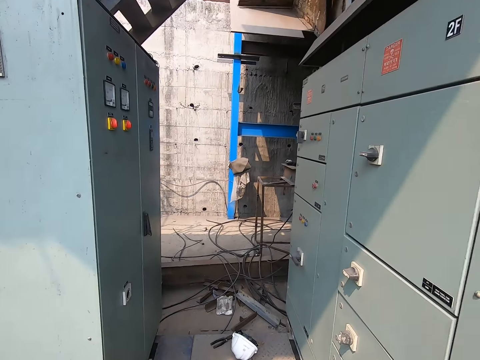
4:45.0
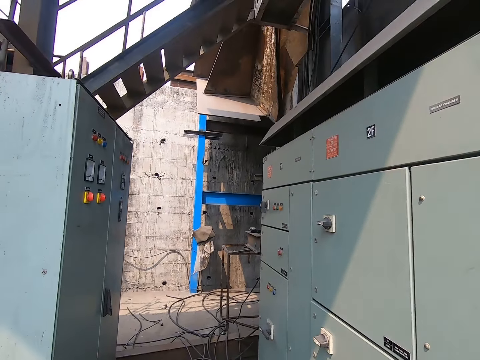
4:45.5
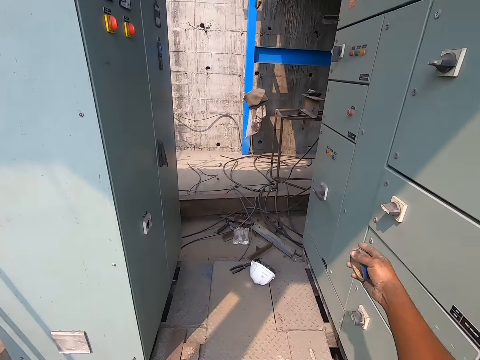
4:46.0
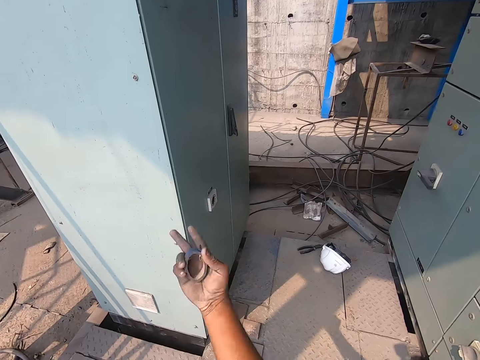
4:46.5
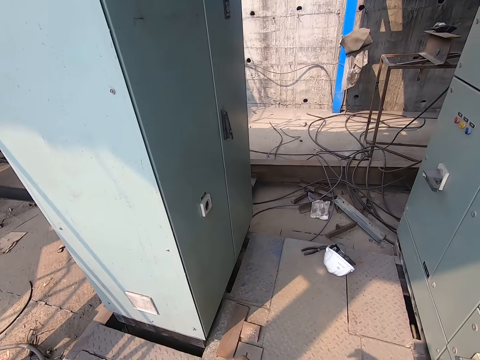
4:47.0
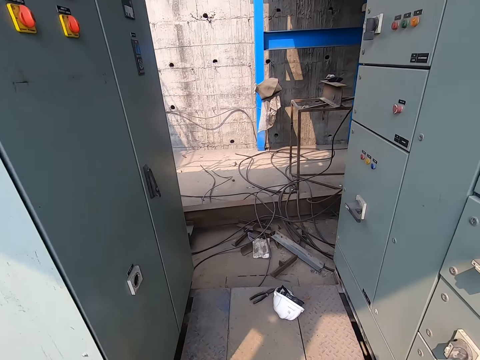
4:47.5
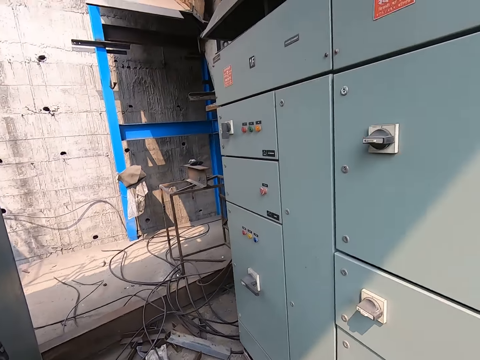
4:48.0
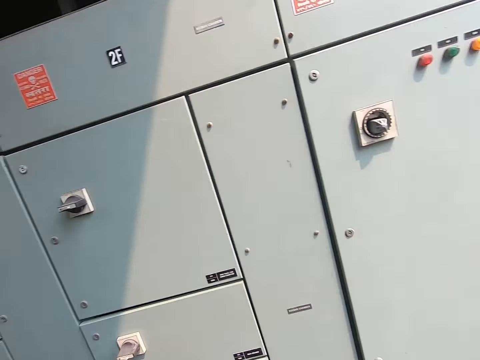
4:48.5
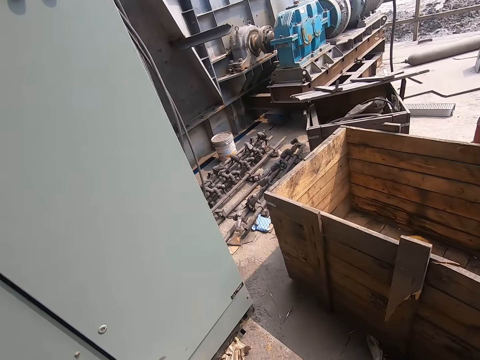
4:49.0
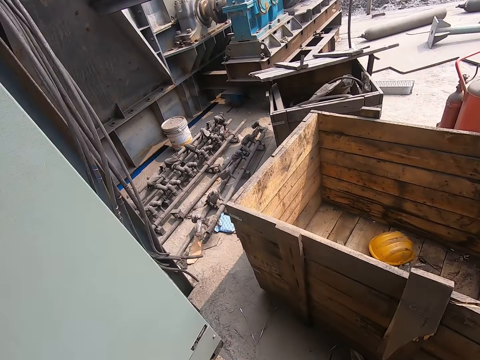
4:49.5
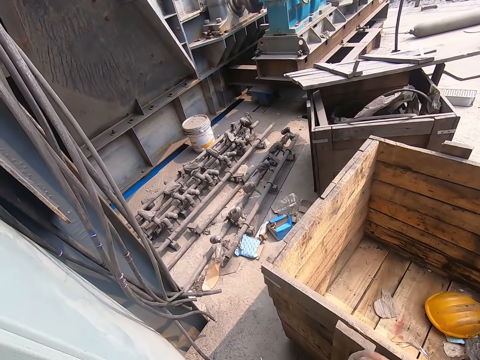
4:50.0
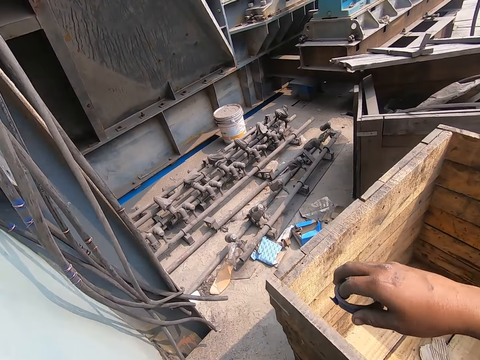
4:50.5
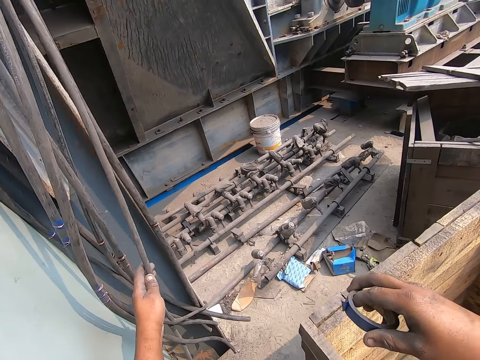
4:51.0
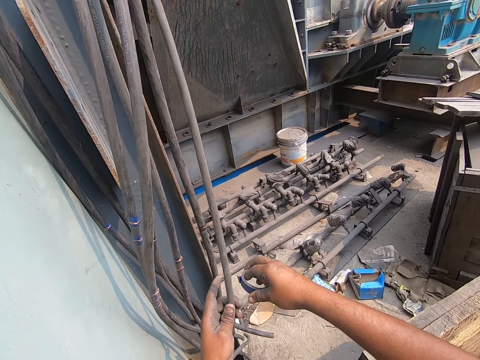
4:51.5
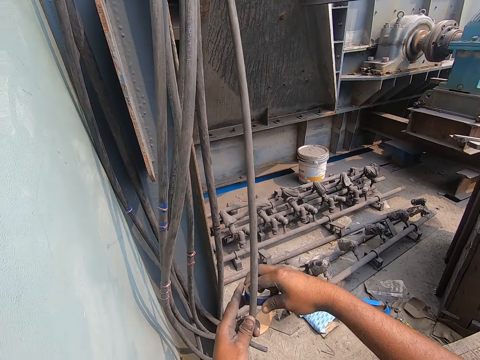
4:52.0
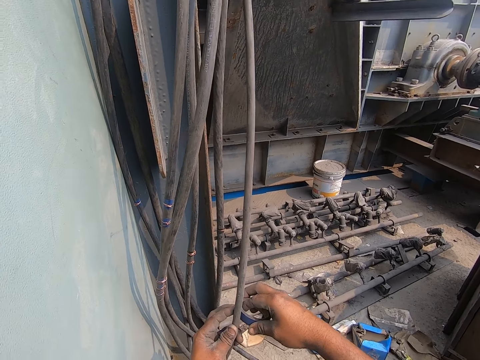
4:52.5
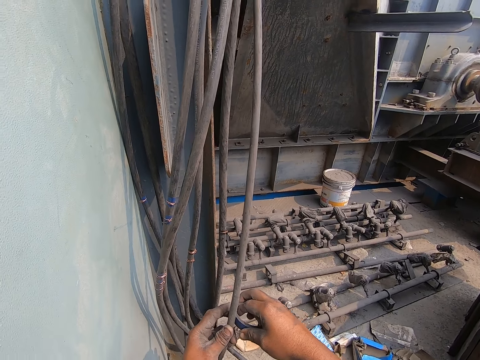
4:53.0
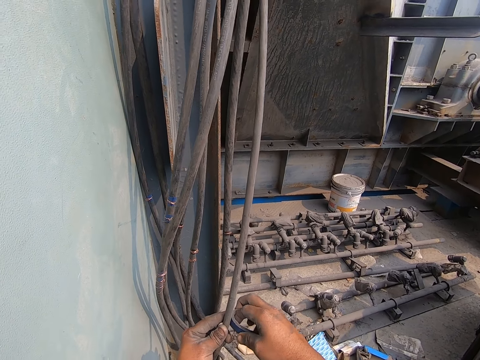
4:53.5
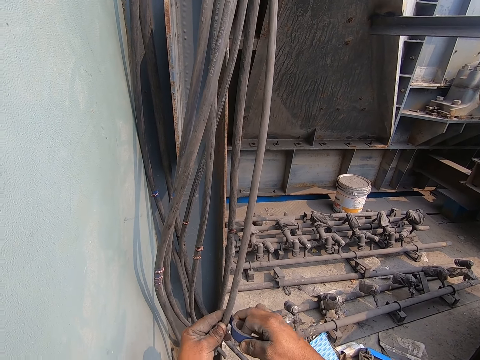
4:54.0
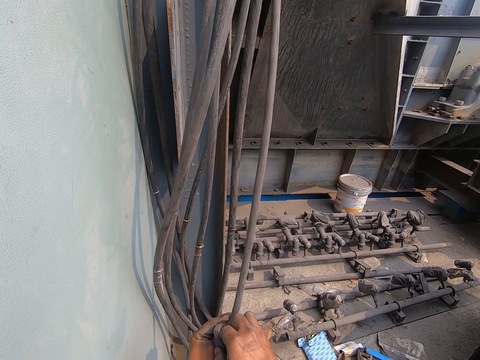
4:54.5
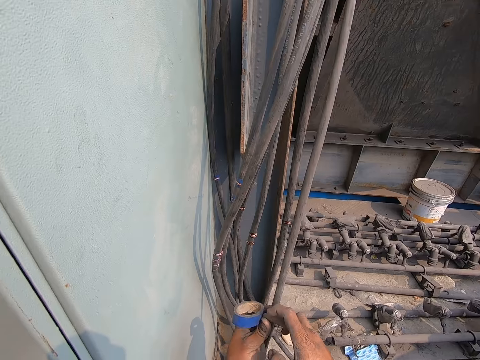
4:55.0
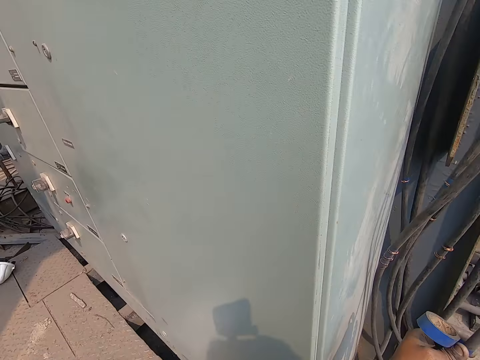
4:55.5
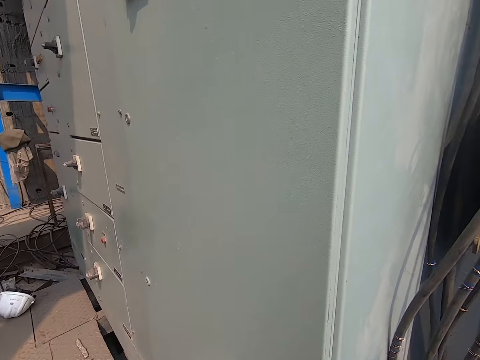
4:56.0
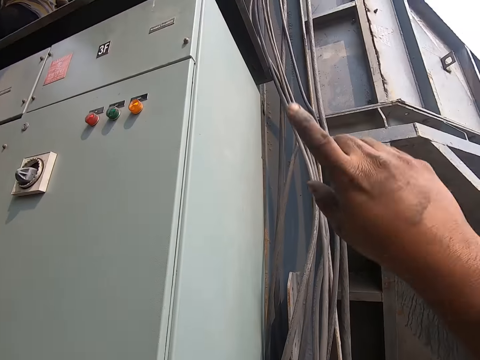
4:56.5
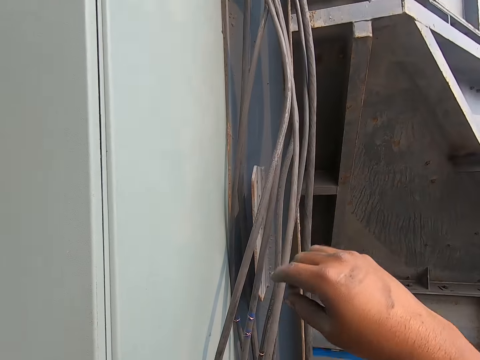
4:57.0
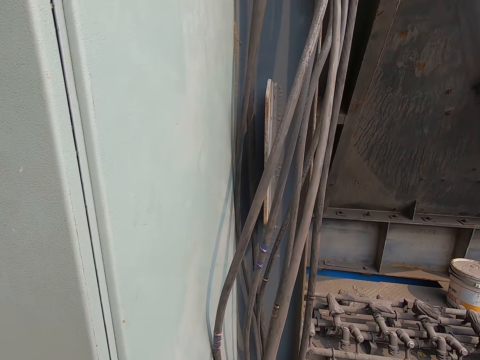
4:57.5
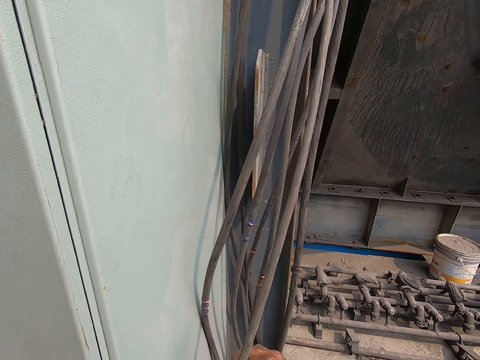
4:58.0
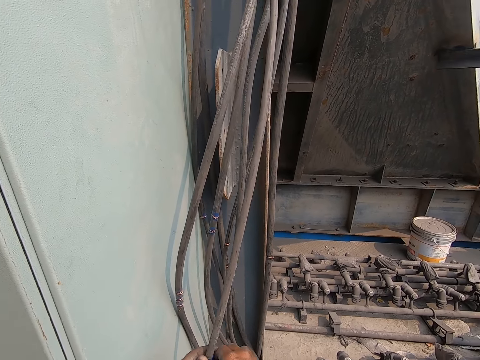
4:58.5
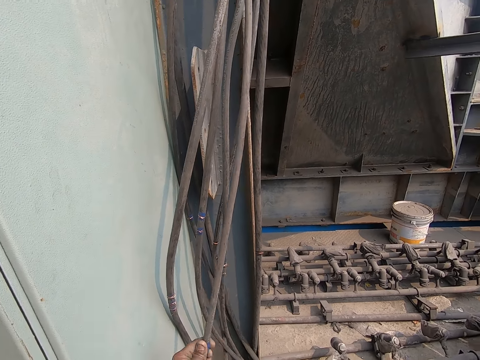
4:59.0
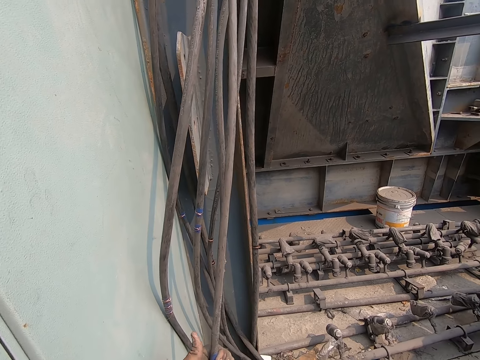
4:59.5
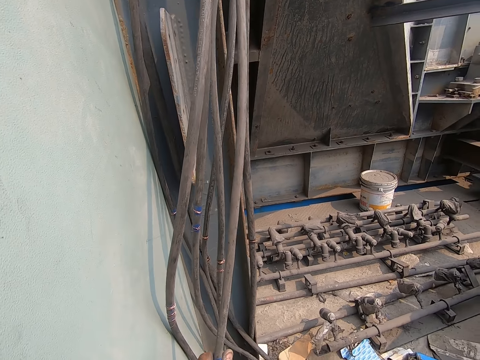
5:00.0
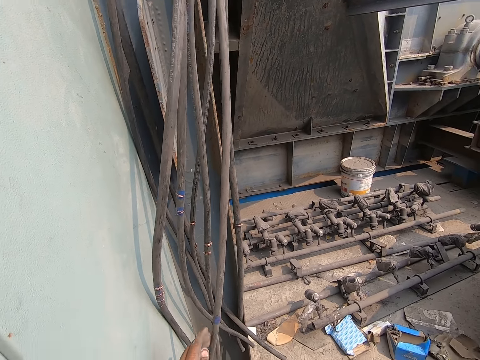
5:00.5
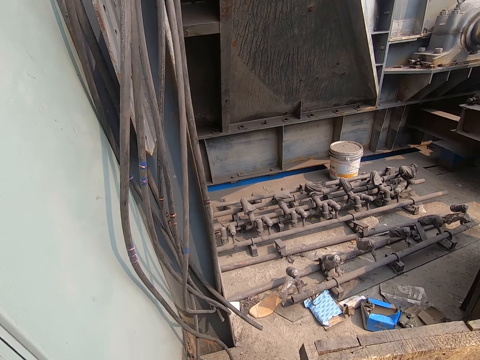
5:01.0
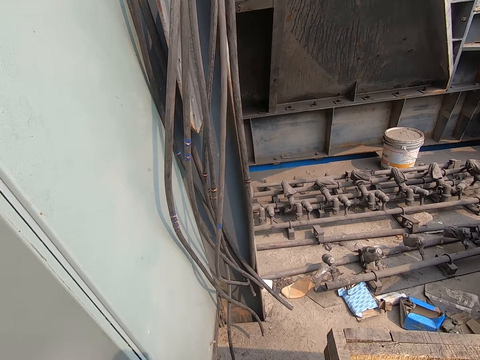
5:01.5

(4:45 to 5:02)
The camera wearer holds the masking tape. He holds an electricity cable with his left hand. He tapes the electricity cable with the masking tape in his right hand. He interacts with a man. The camera wearer holds the electricity cable.

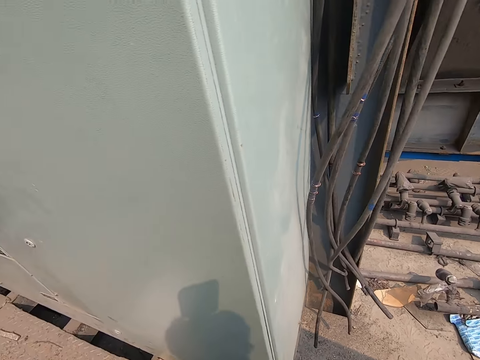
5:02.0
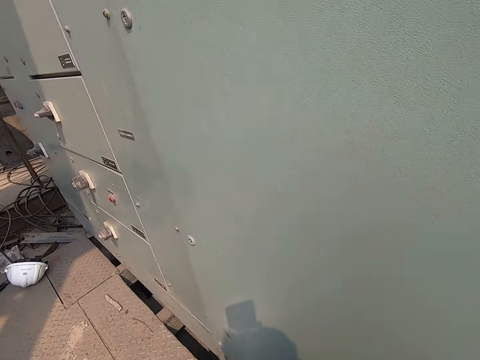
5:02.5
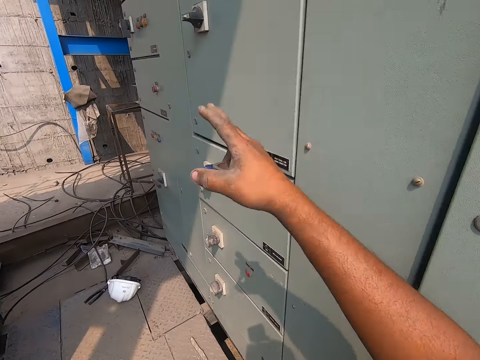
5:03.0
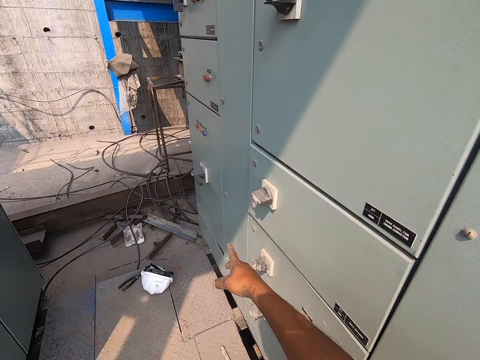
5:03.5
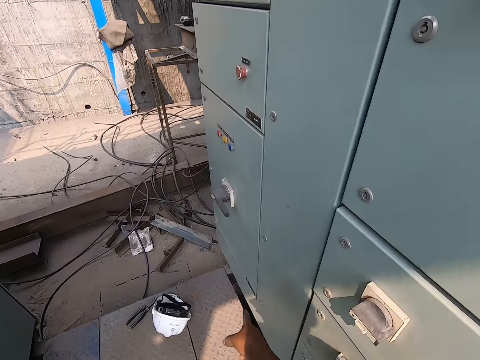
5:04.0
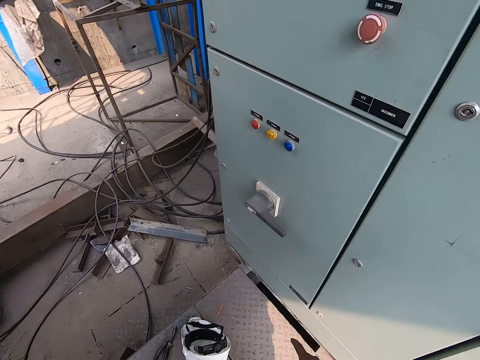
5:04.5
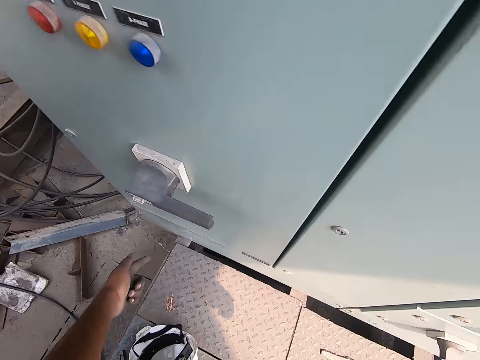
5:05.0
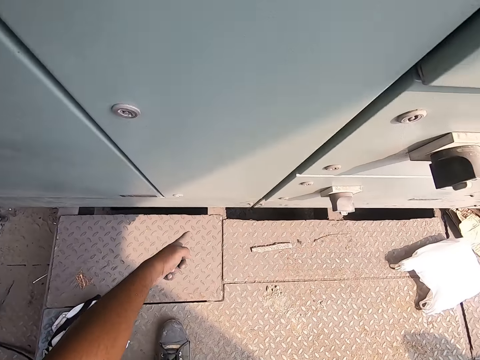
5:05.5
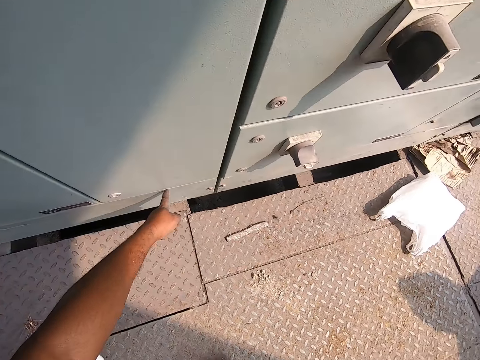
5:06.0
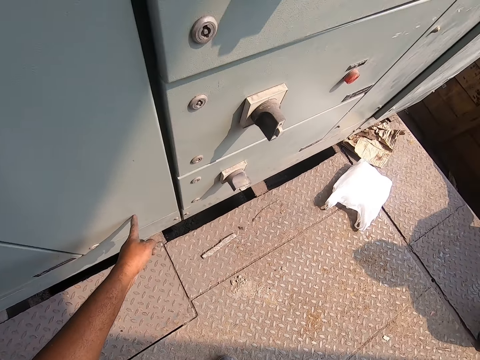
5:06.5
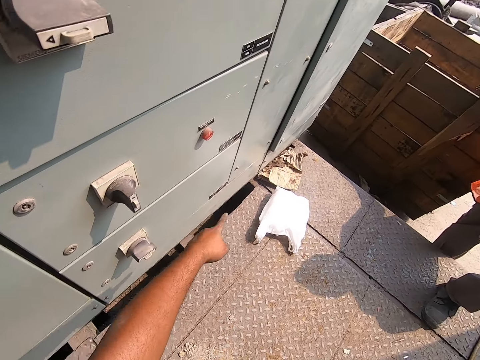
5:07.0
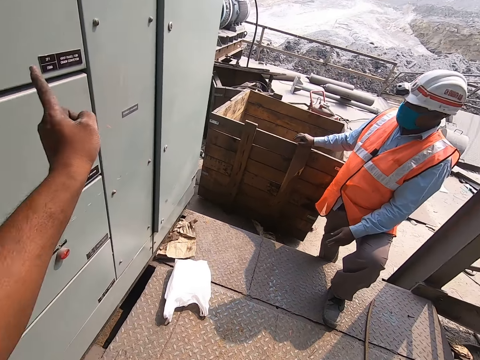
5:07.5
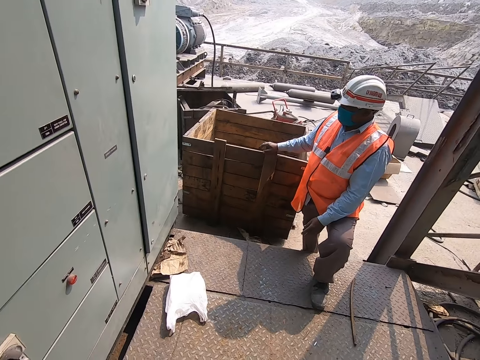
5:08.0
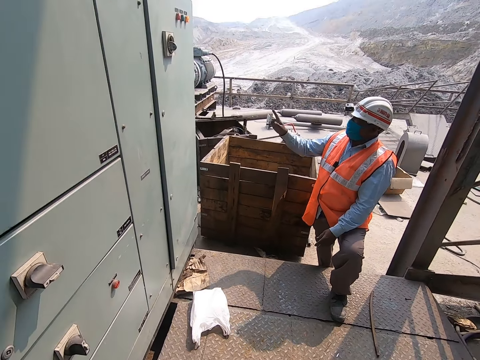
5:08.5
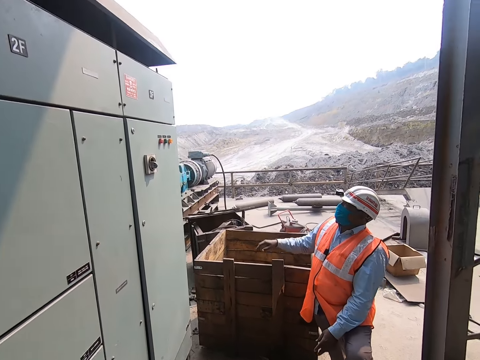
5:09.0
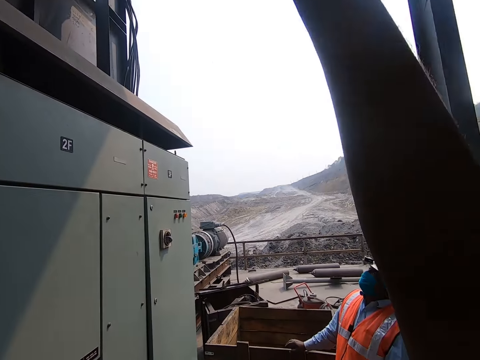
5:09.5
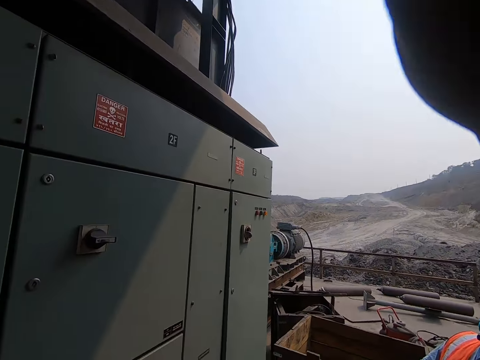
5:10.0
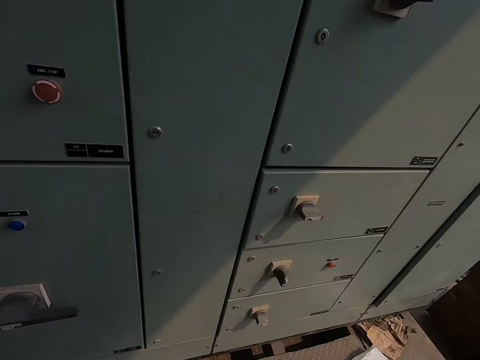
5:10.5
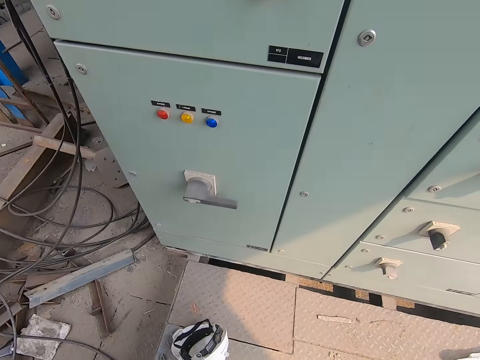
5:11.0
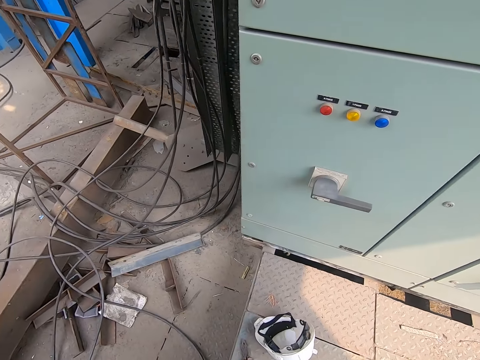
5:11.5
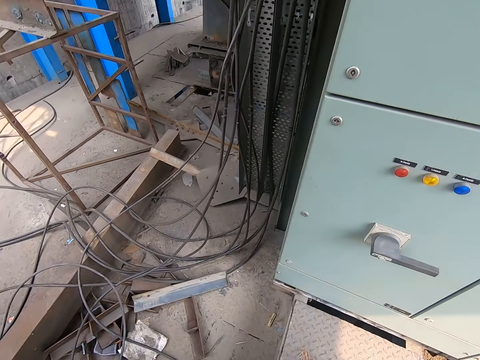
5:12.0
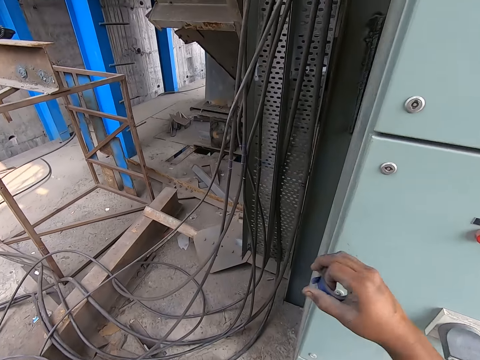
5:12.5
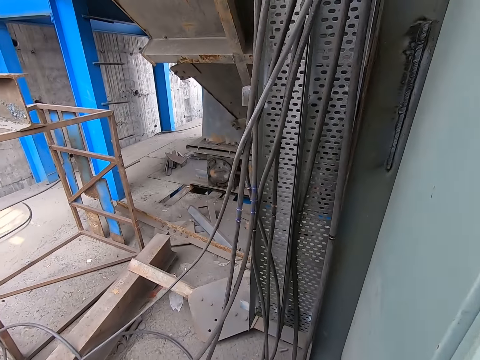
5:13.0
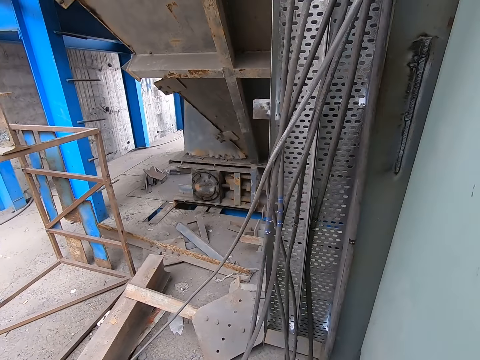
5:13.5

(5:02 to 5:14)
The camera wearer walks around. He touches an automatic transfer switch with his left hand. He gestures. A man gestures. The camera wearer touches the automatic transfer switch with his right hand. He holds a masking tape.
